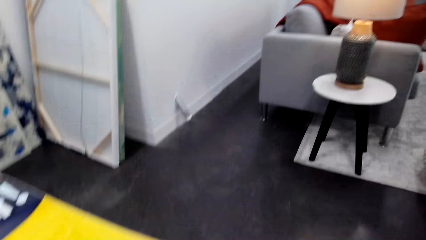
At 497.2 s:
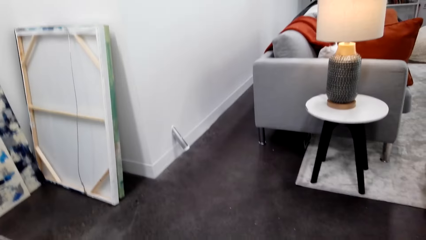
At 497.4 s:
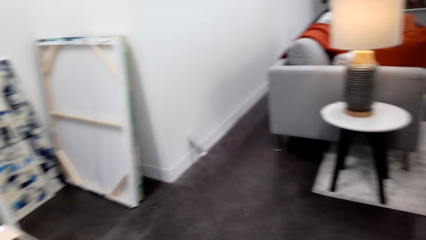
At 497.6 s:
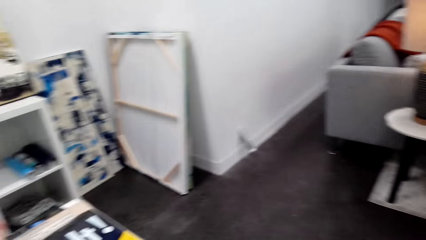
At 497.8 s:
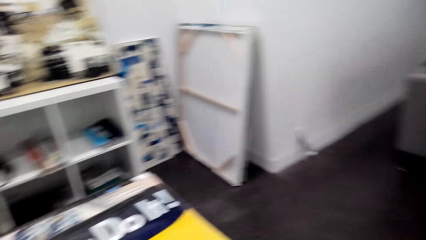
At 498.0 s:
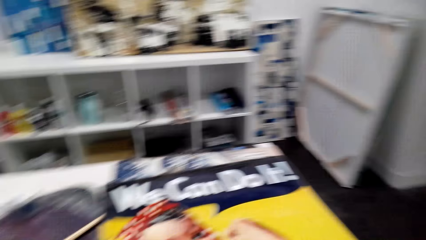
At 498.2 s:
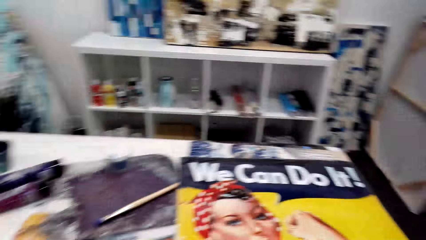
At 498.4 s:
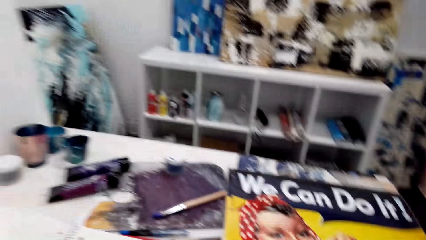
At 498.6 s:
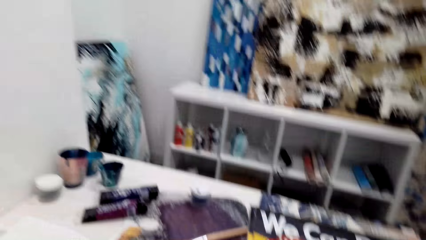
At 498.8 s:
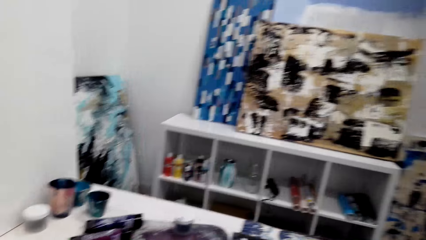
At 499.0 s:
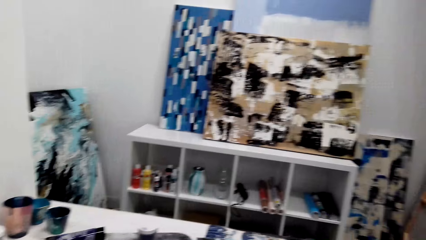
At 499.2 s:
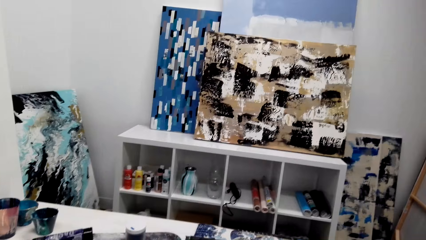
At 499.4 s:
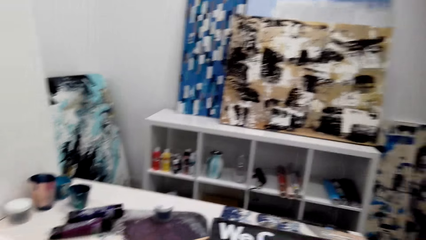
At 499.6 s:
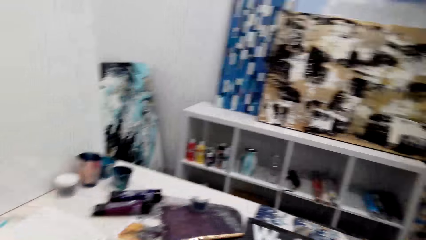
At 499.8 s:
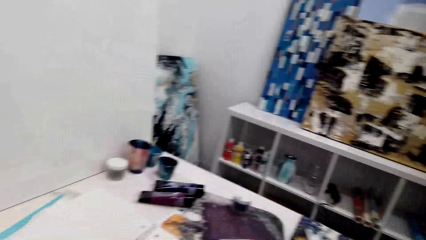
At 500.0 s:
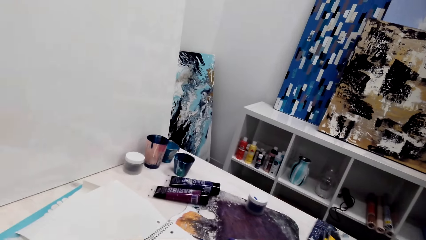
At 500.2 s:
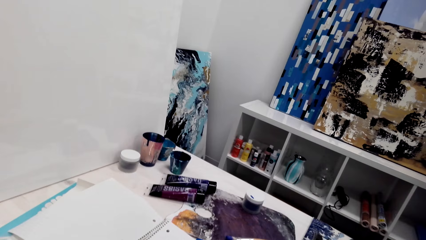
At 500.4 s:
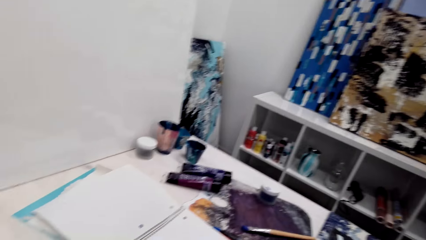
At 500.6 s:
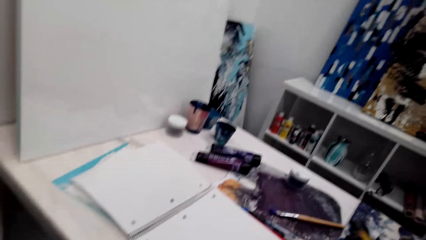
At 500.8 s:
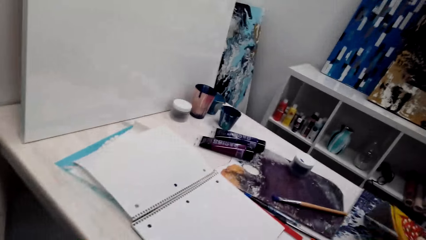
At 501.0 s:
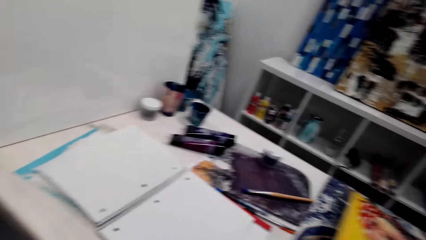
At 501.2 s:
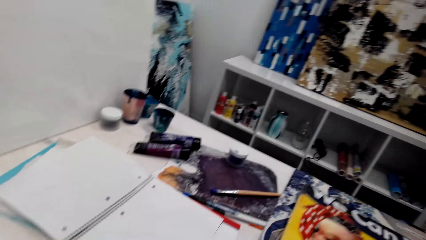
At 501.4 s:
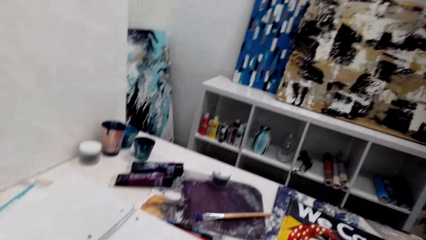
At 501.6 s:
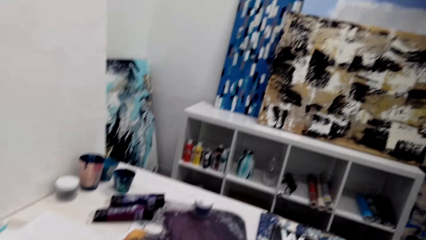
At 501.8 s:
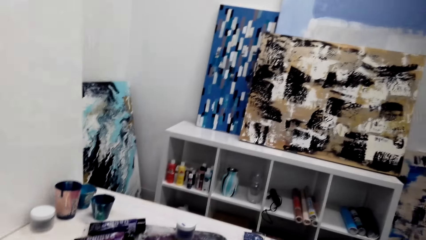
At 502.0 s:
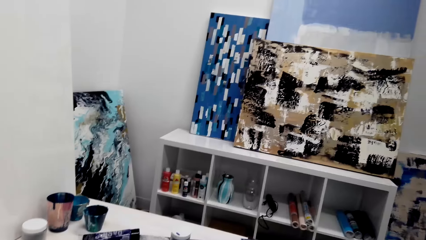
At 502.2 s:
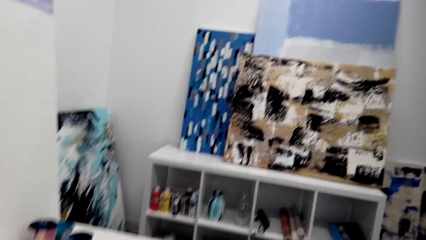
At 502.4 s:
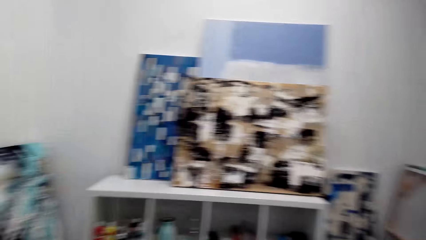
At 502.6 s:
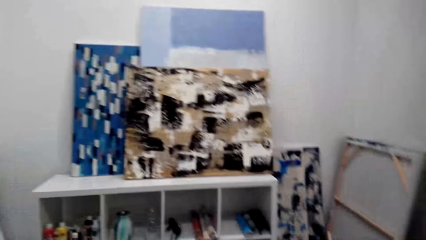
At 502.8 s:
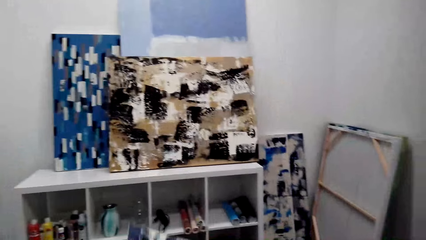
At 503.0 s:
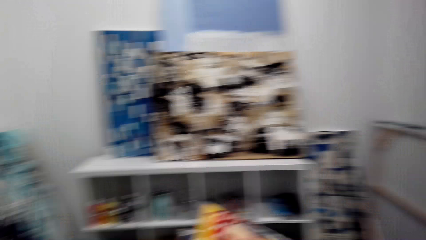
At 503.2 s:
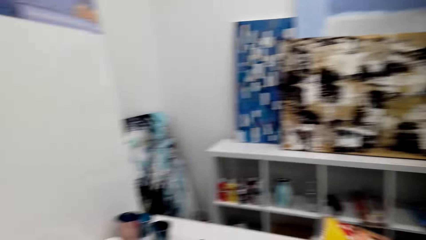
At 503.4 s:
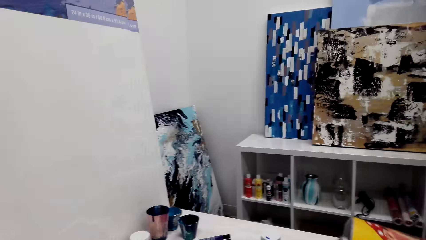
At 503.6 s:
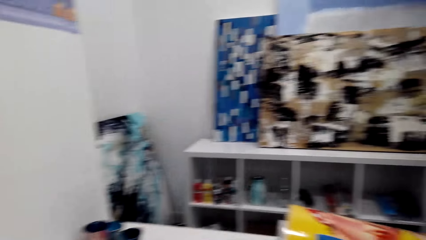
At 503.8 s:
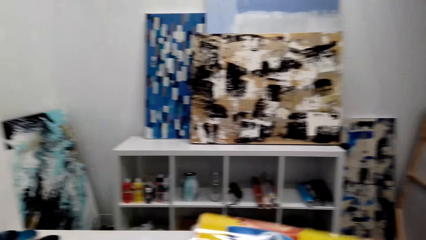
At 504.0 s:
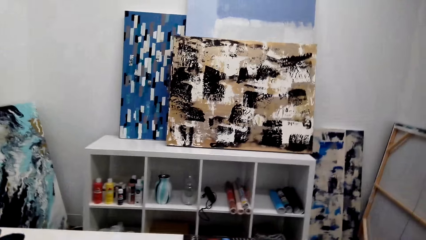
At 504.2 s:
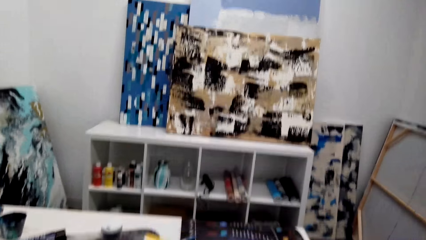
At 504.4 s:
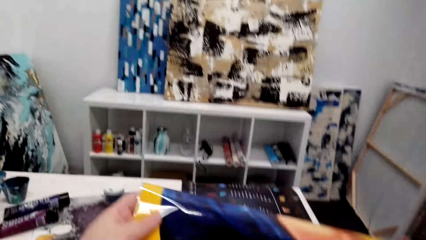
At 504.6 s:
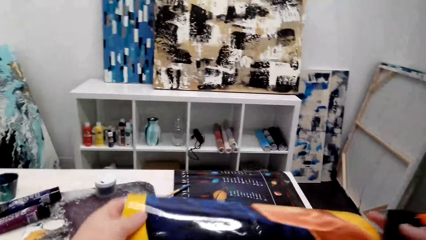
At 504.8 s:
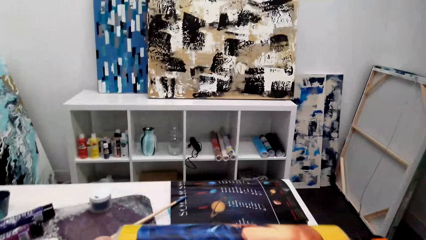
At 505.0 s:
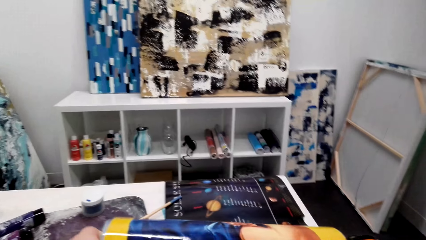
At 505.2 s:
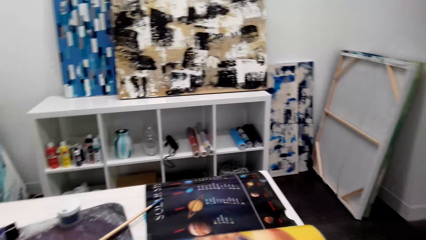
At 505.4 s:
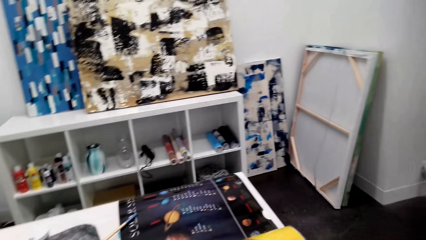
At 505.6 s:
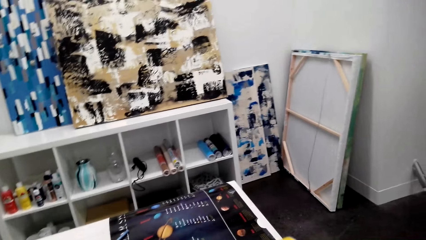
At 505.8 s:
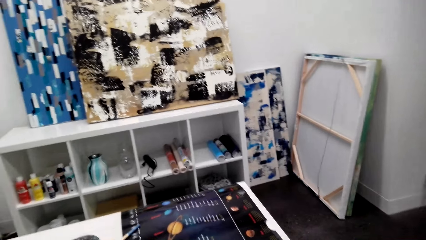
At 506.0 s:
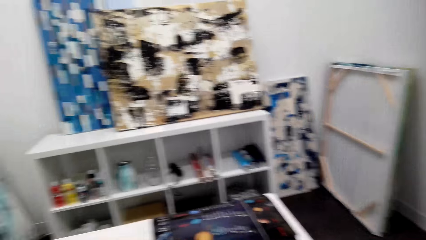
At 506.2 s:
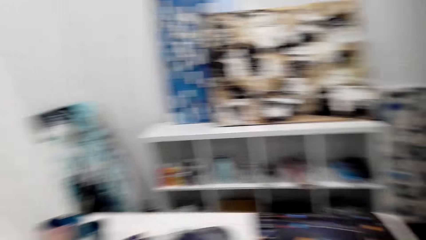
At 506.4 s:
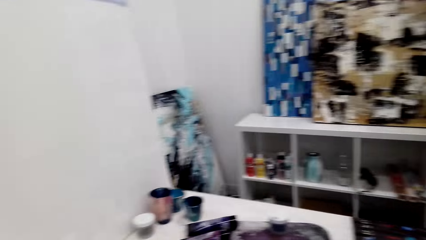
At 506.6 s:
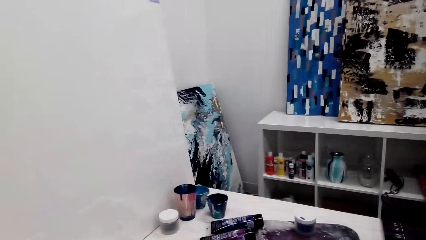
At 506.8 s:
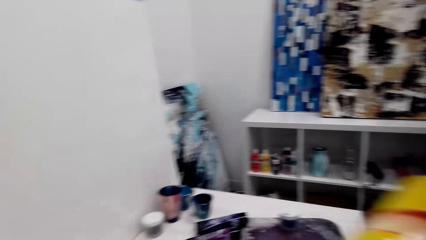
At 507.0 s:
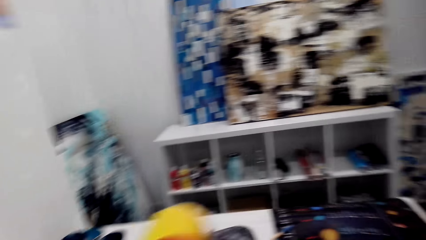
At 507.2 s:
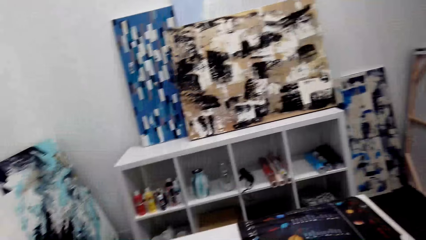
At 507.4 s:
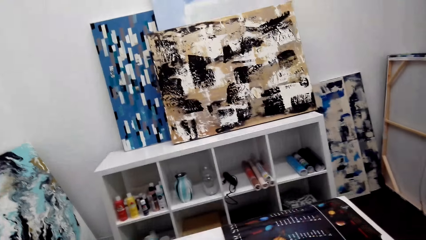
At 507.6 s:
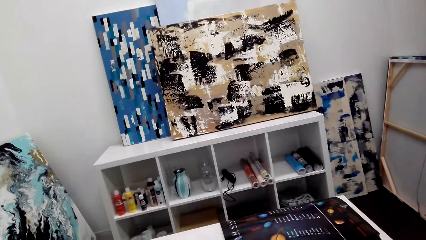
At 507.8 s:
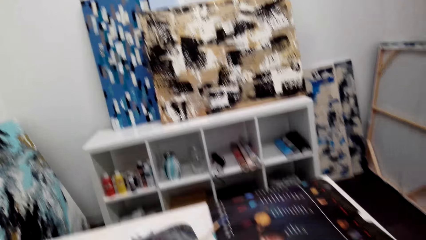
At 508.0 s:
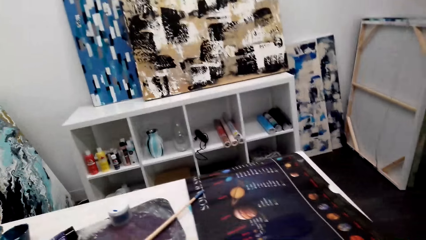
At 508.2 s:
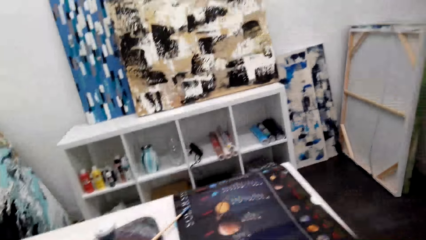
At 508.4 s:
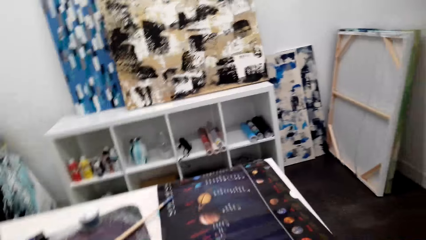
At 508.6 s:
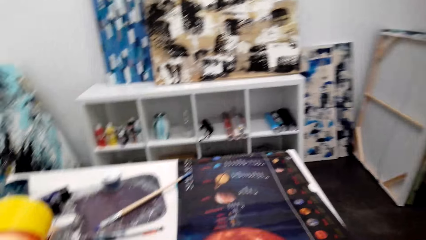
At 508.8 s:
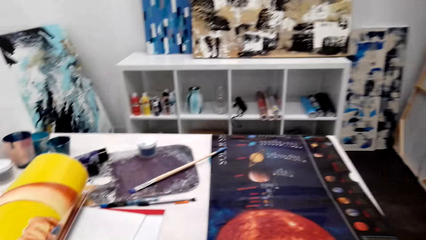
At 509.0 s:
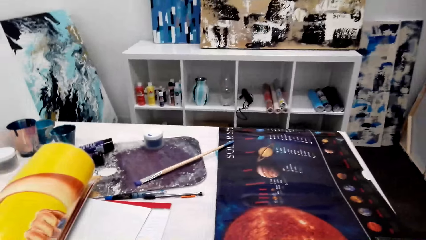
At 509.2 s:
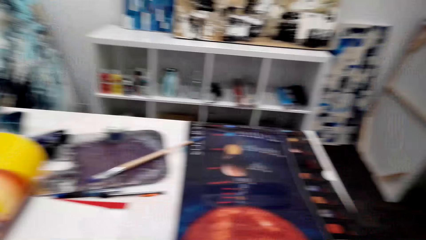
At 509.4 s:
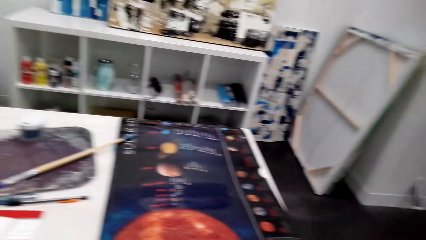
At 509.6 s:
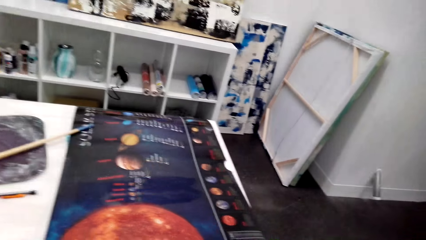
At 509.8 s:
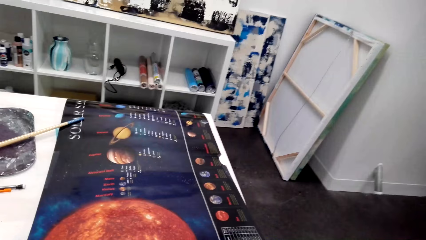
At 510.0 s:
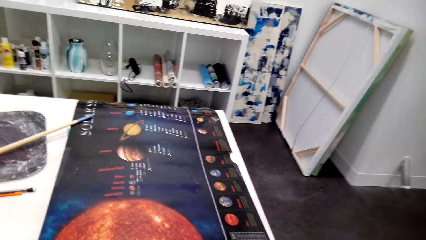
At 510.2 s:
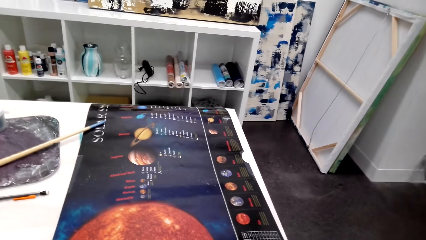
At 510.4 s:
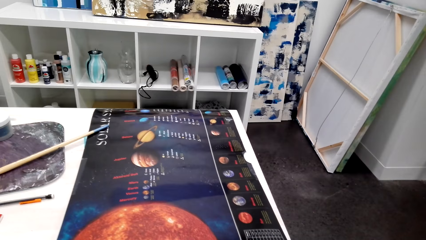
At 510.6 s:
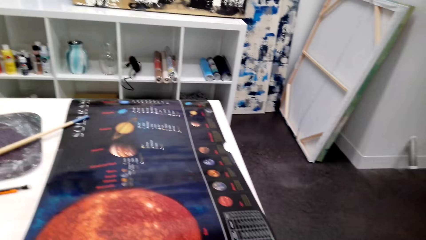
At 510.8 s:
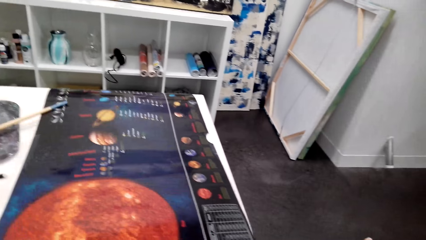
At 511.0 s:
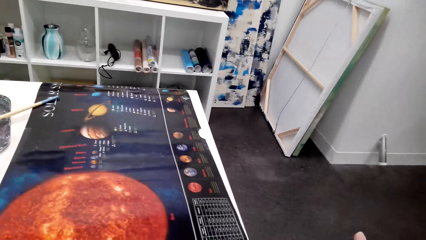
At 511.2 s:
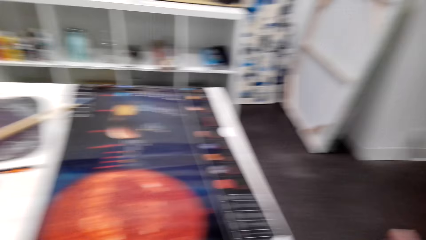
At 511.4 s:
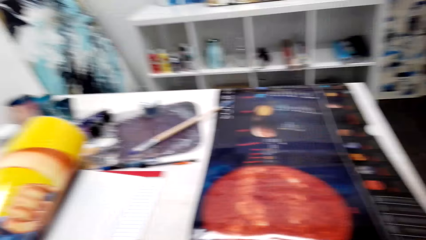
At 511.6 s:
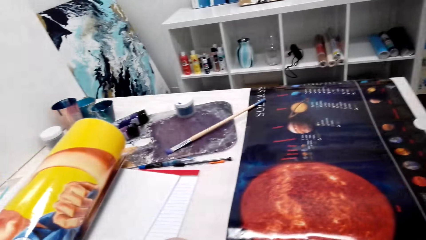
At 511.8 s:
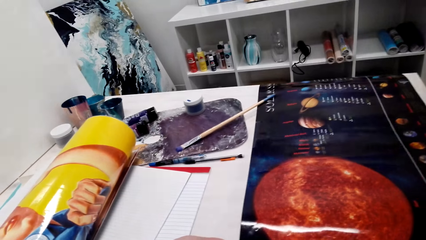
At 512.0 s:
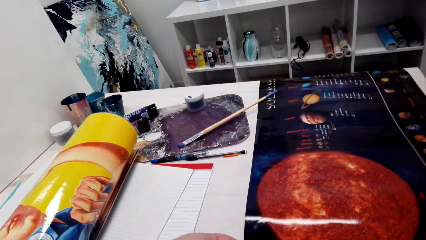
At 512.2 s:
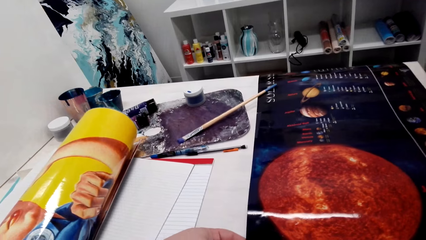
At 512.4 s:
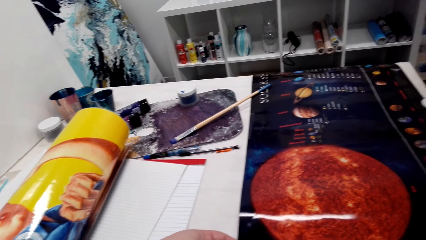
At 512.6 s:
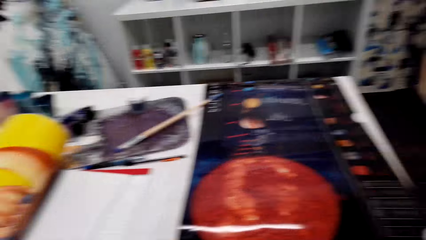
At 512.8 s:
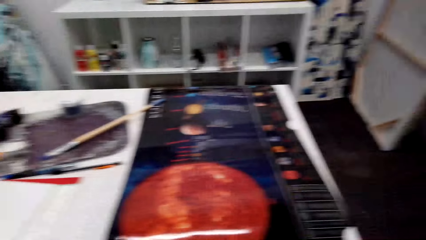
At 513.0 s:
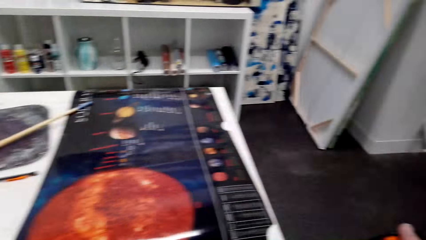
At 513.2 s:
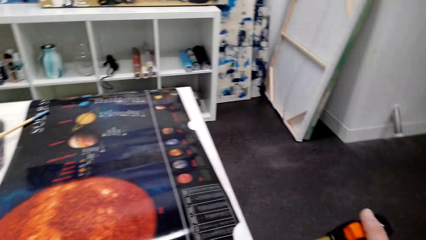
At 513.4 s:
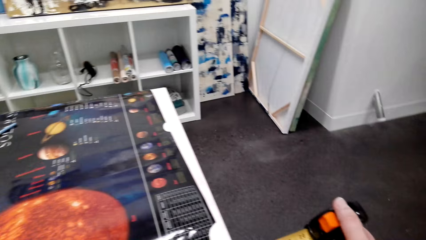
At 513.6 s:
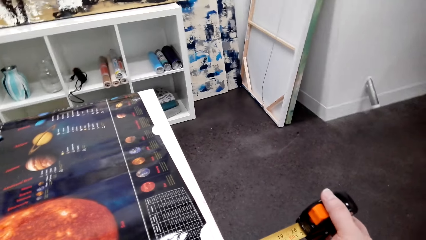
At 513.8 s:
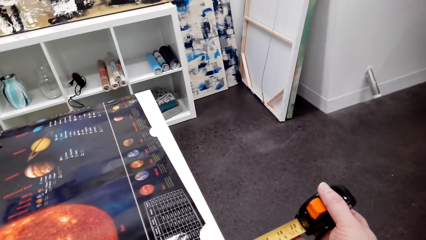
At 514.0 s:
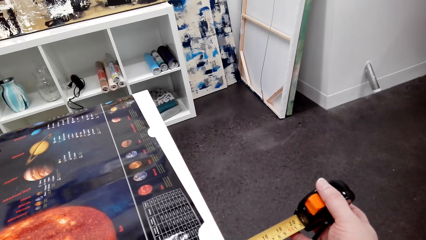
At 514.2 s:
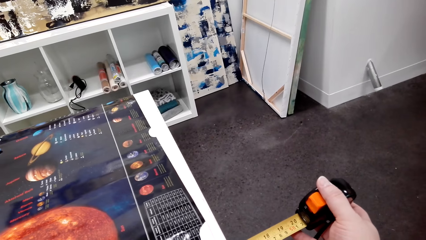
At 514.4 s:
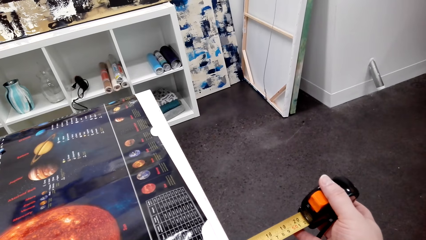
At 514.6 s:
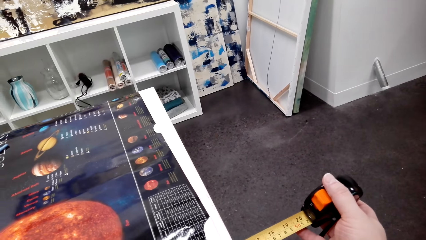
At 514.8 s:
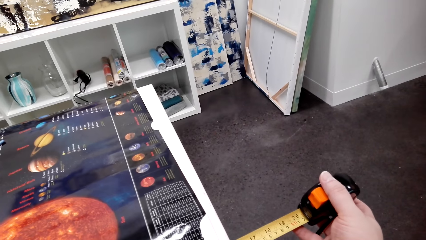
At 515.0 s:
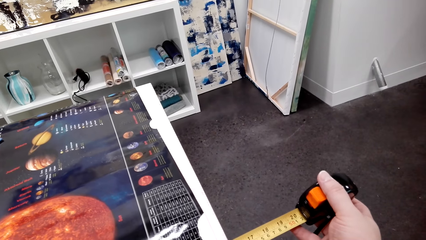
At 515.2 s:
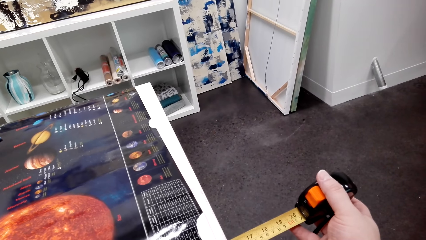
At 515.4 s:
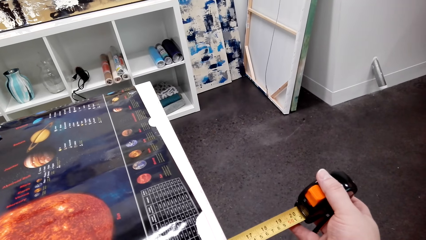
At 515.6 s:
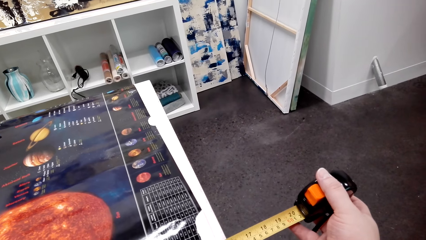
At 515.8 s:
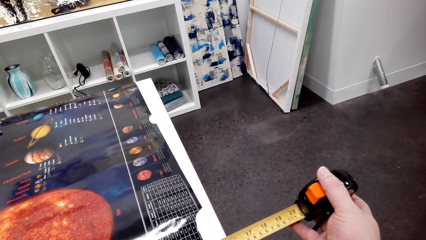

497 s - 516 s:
The camera wearer looks around. They place the canvas wallpaper on the table. They measure the wall art picture on the table. They turn the wall art paper. They look around. They measure the wall art pictures on the table with the tape measure.
